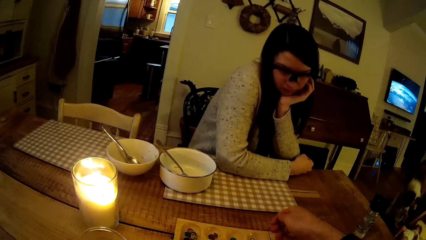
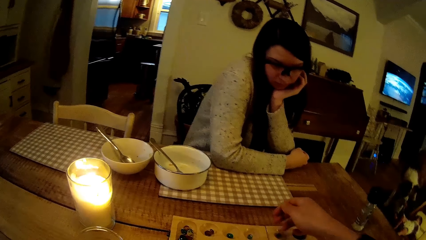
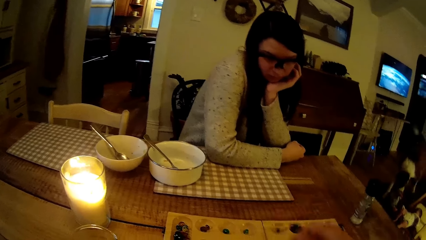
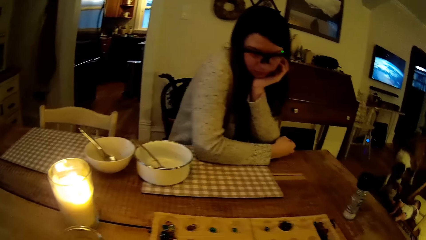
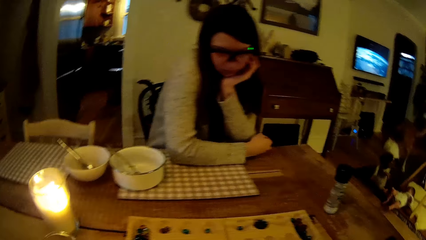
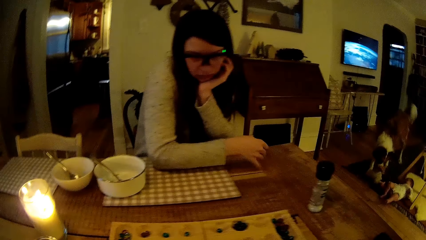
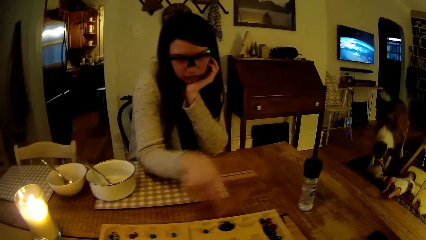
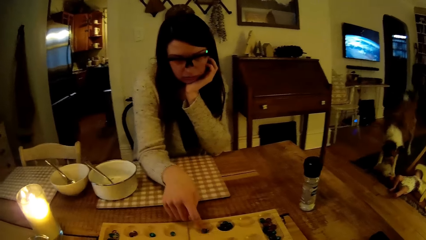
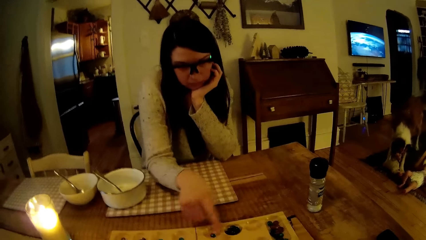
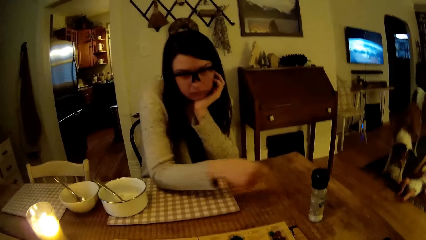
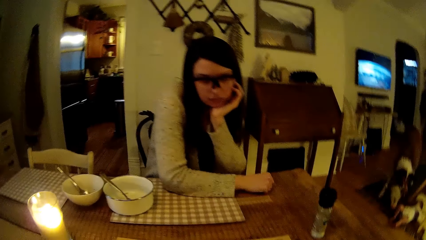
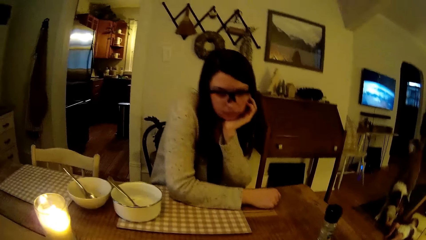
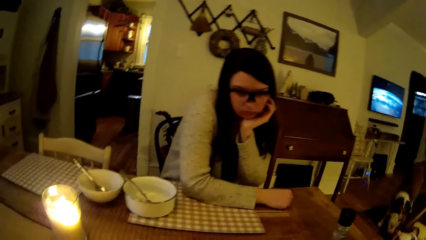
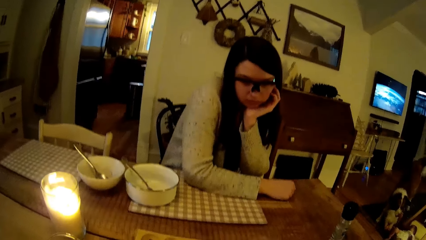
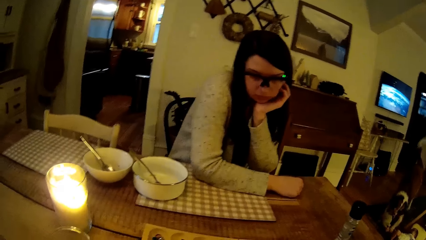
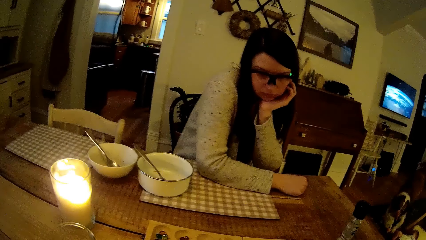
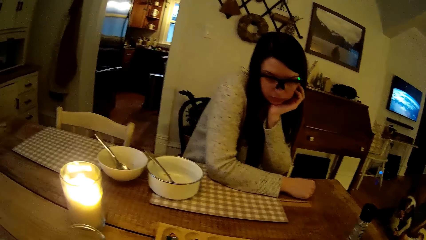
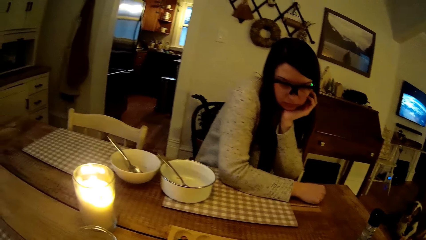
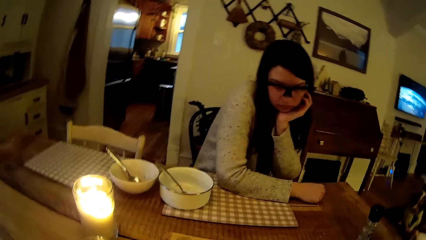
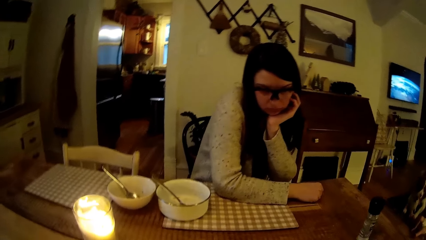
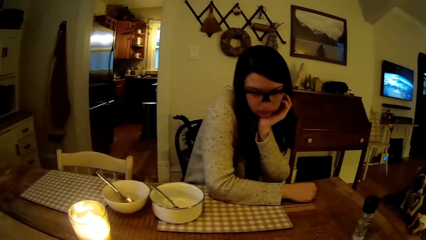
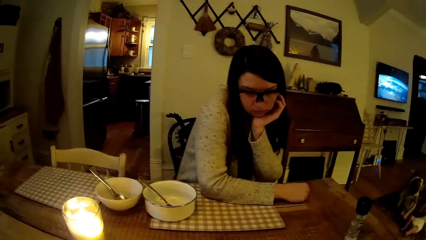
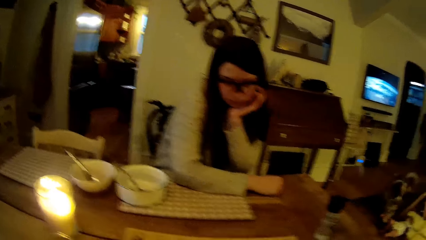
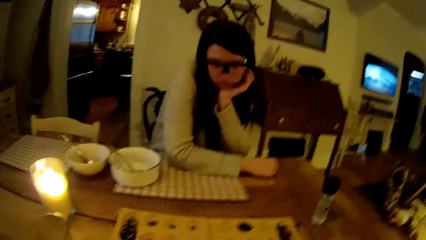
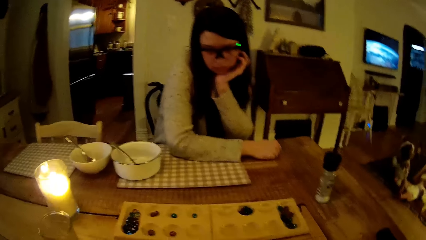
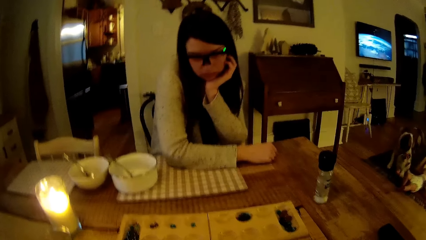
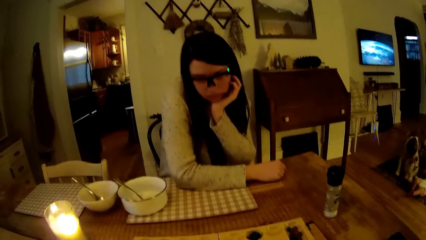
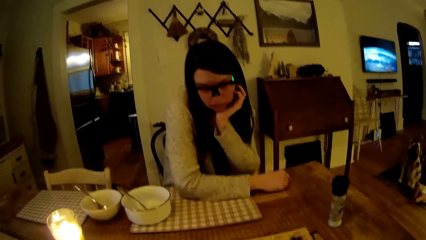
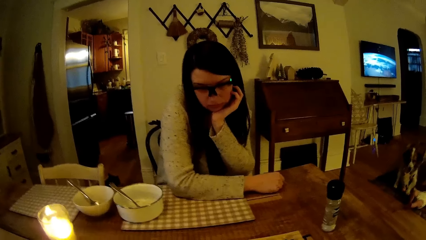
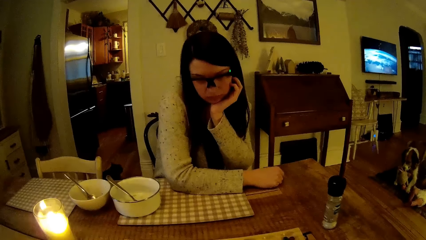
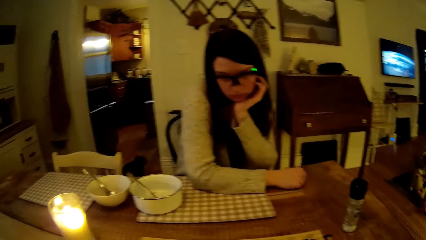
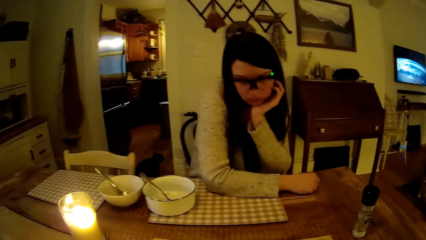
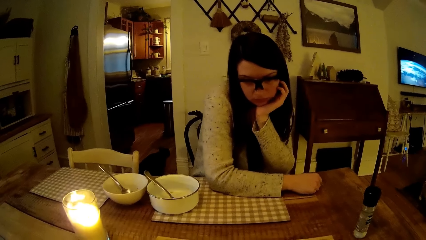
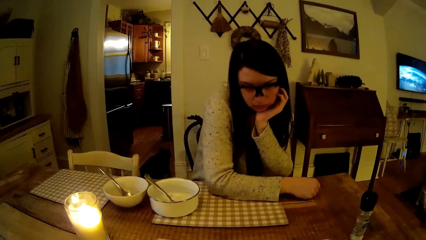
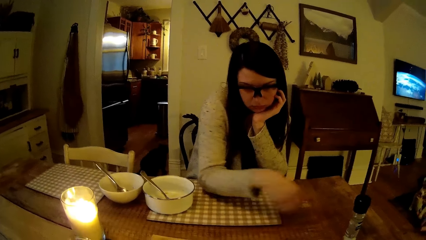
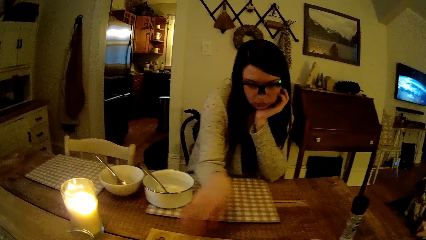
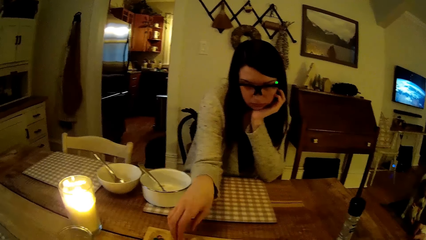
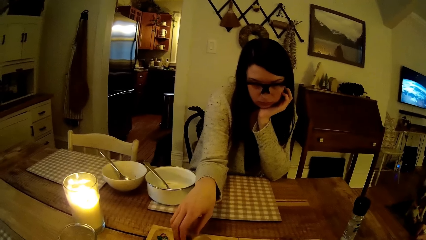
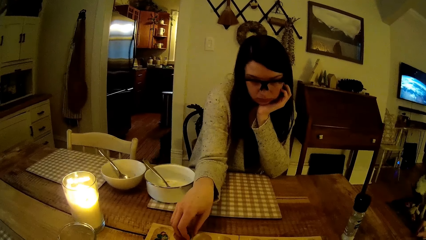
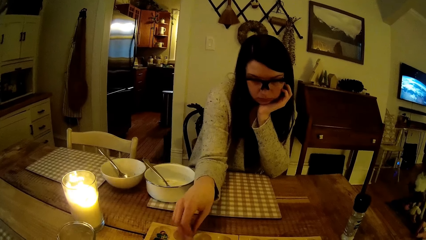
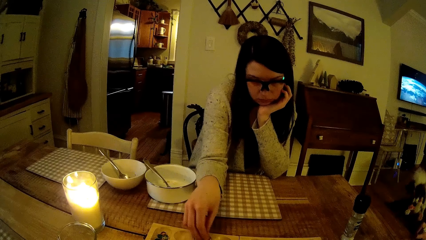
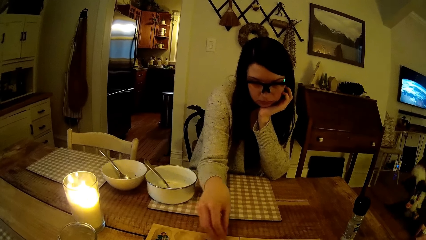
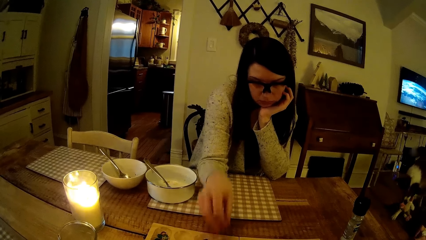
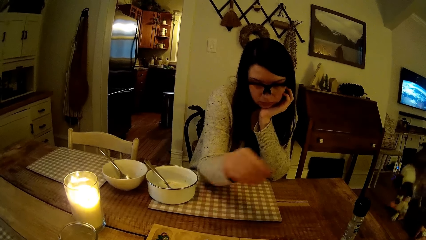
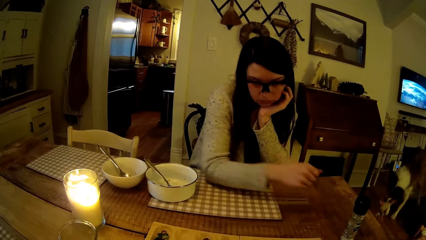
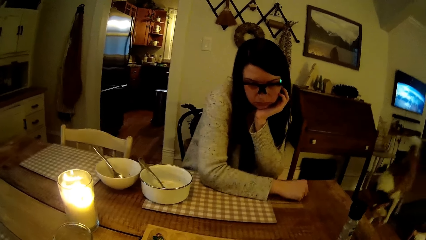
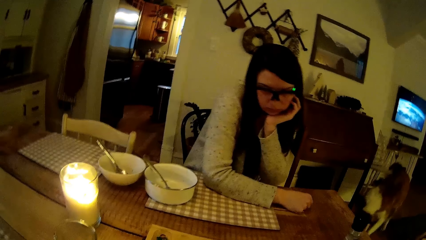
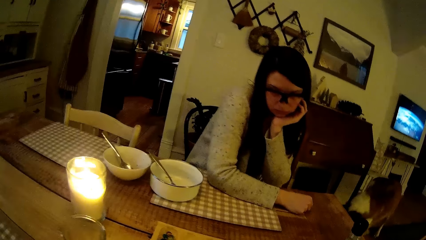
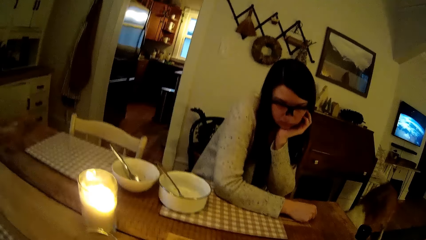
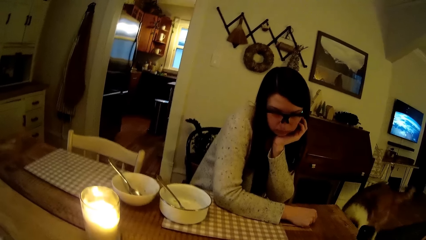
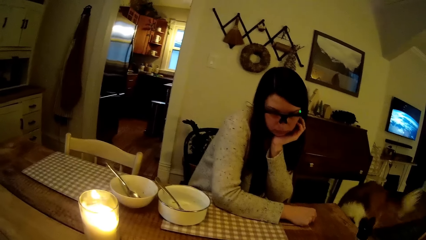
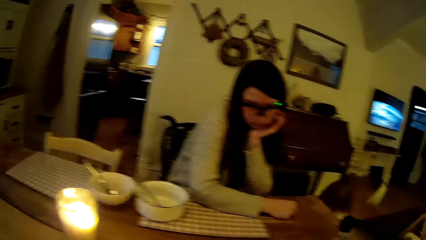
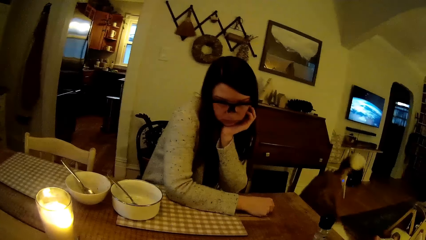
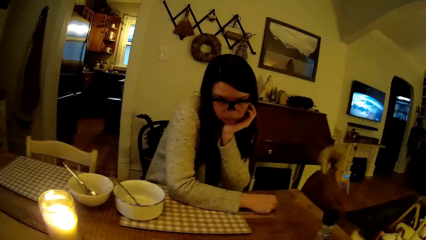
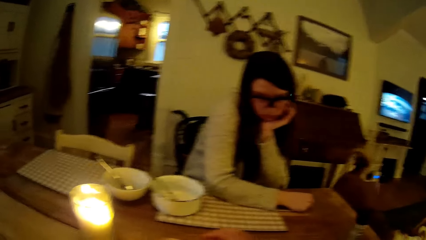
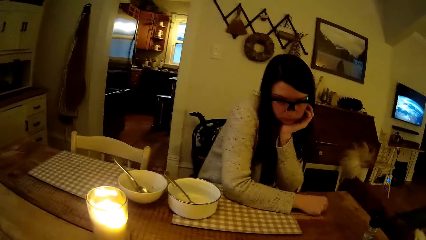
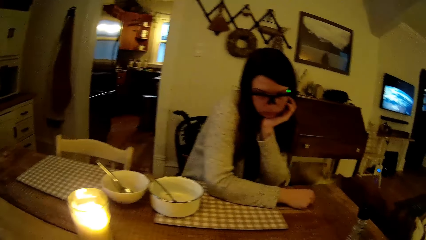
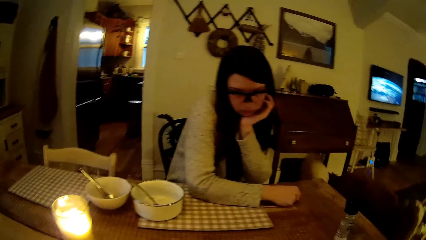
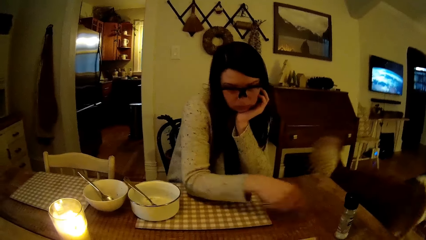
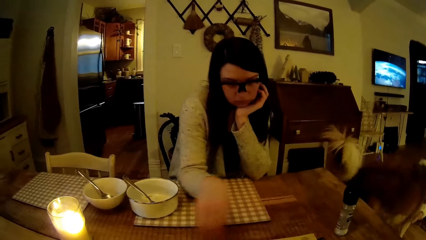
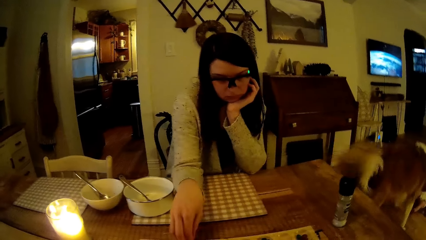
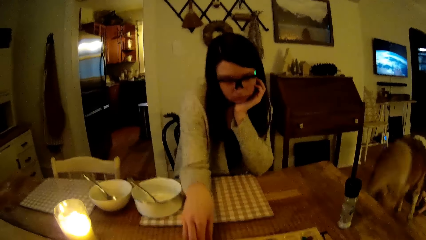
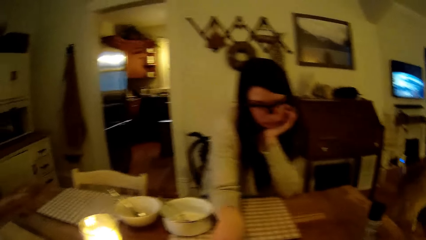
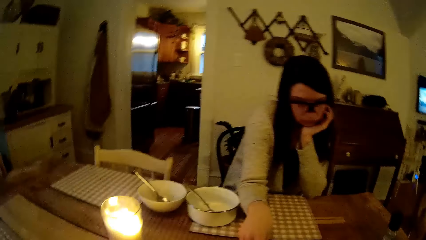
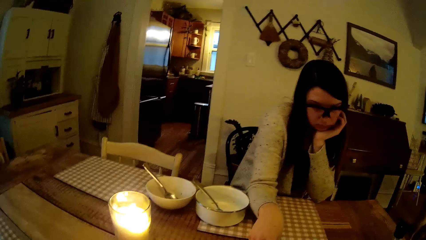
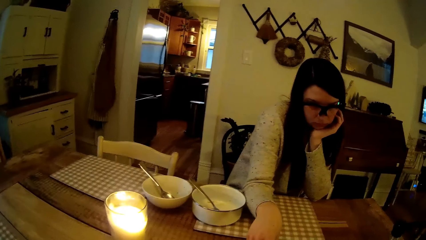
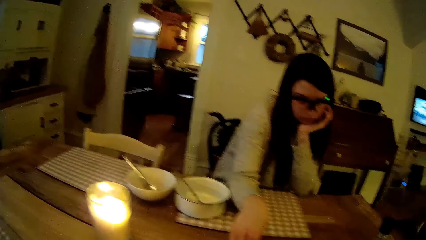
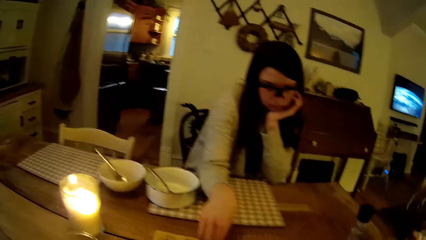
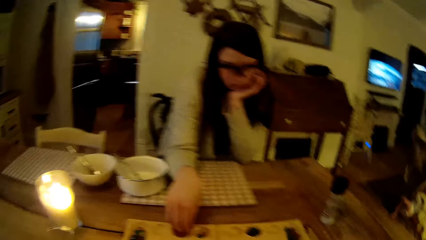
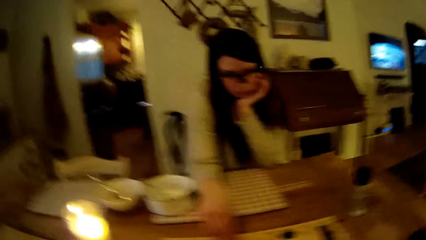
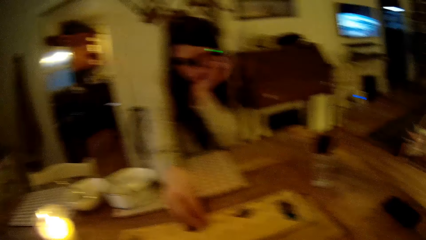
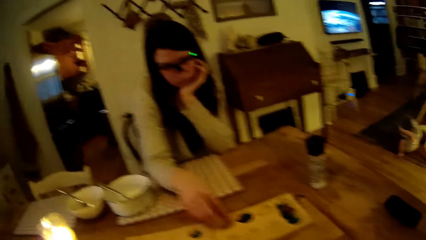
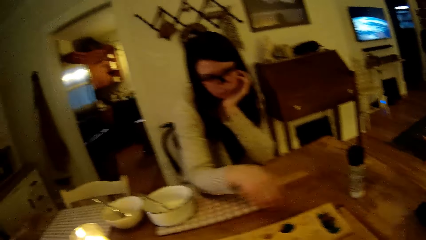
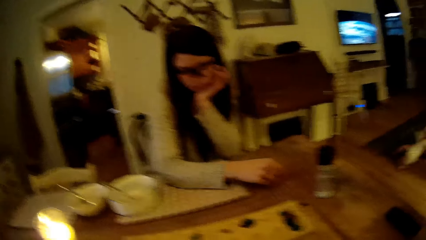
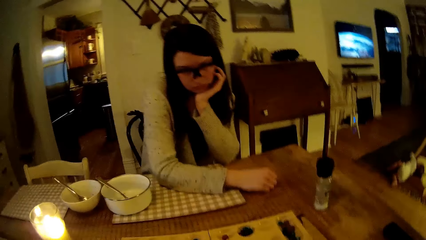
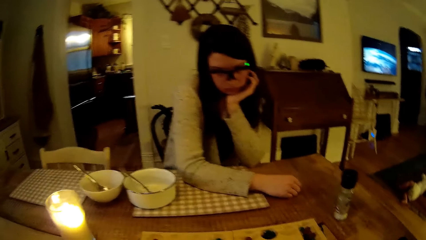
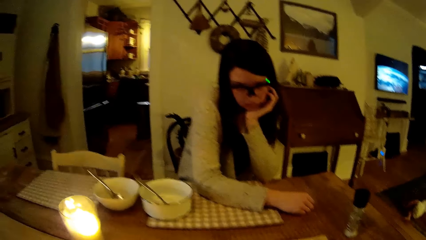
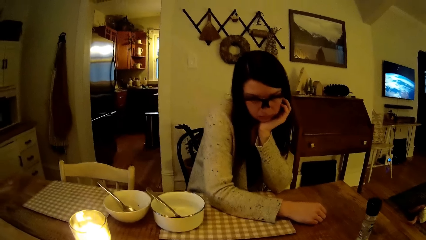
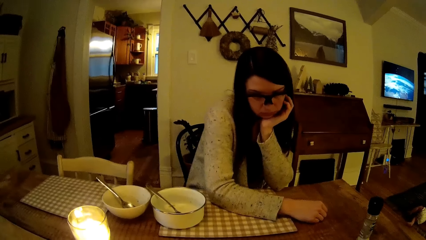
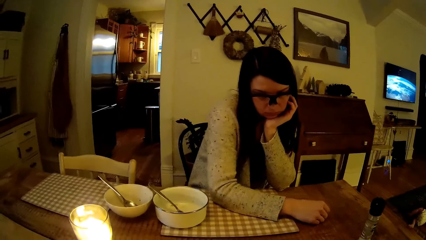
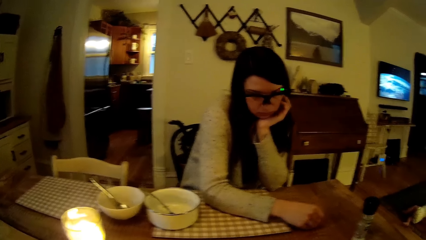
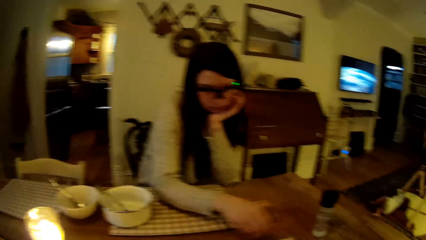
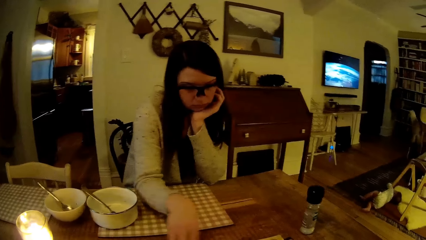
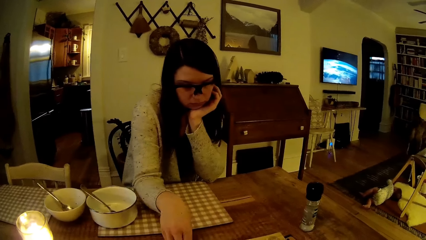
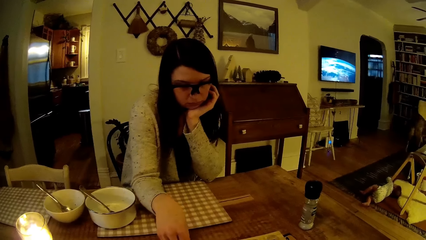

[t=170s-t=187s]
The camera wearer interacts with the woman. The woman touches the marble. The woman moves some balls on the board with her right hand. The camera wearer interacts with the woman. The woman moves the balls on the board with her right hand.
